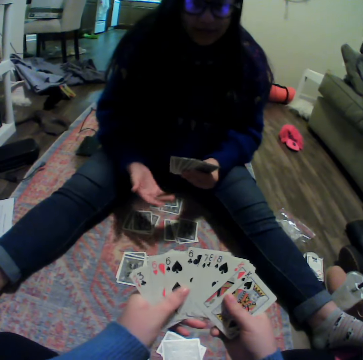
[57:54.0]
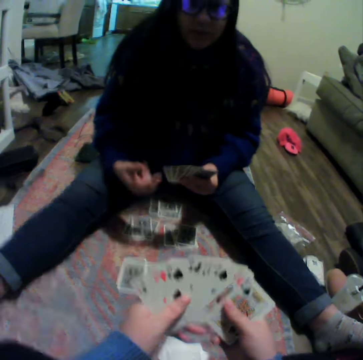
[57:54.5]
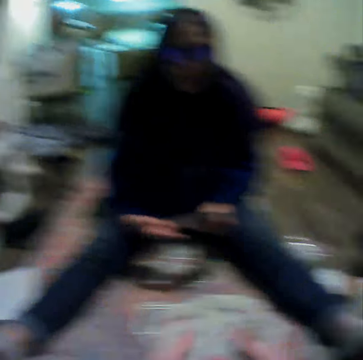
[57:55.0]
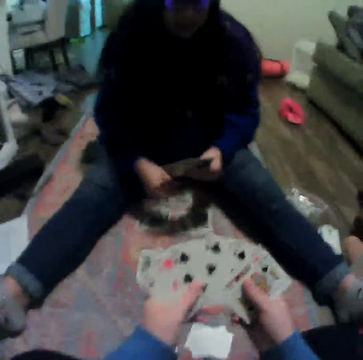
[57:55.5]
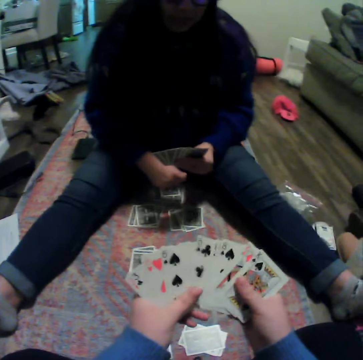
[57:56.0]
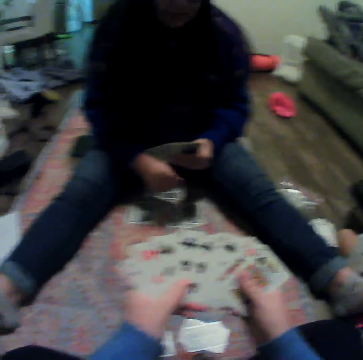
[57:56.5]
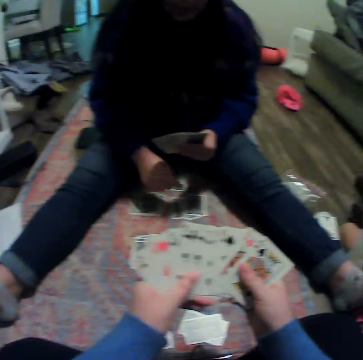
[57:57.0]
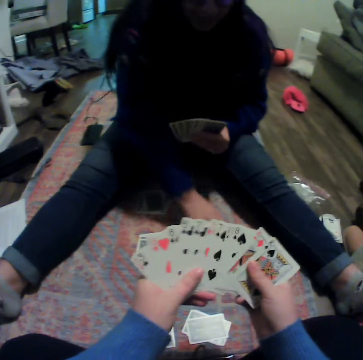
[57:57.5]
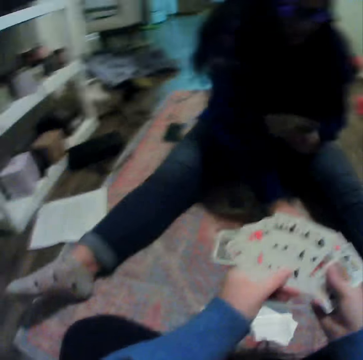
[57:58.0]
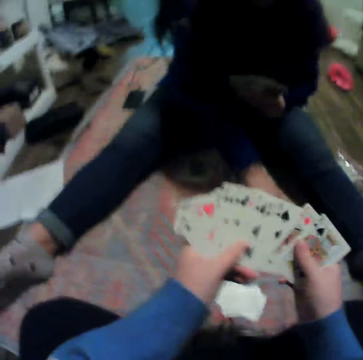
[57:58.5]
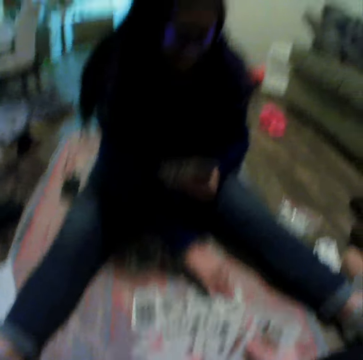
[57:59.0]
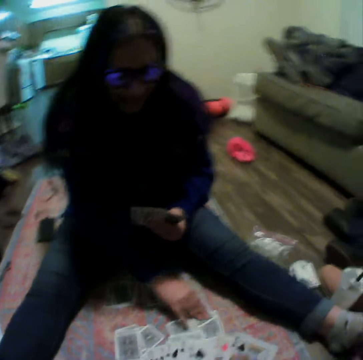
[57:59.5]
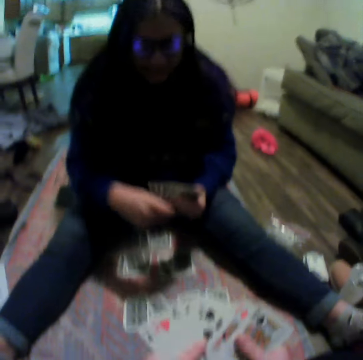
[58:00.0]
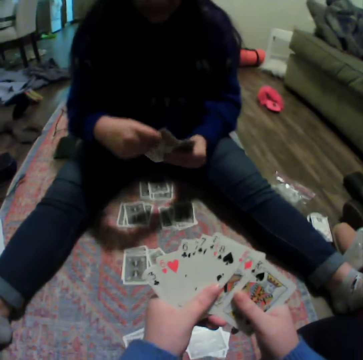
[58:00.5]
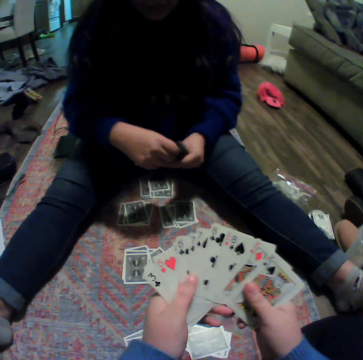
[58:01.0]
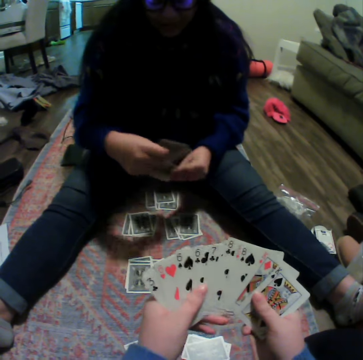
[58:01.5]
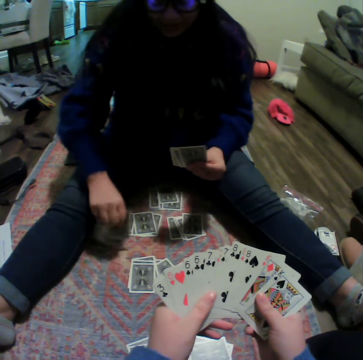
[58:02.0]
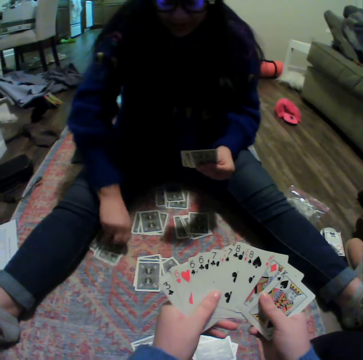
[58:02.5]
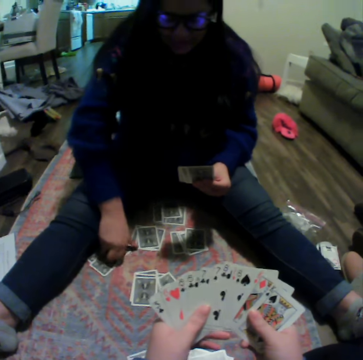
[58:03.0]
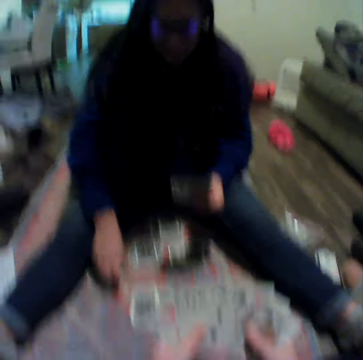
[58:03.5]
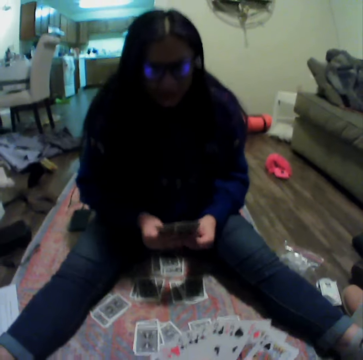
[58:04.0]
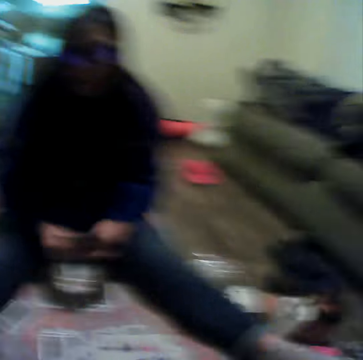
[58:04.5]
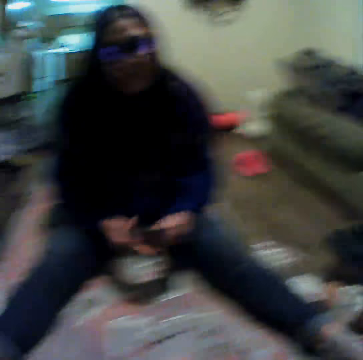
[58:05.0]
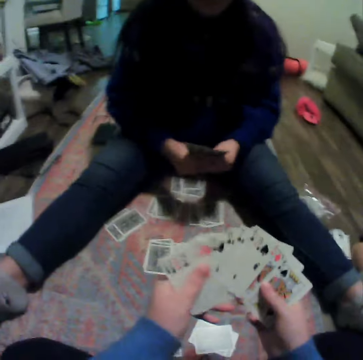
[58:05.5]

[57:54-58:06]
A woman picks a card. The woman puts the cards down.

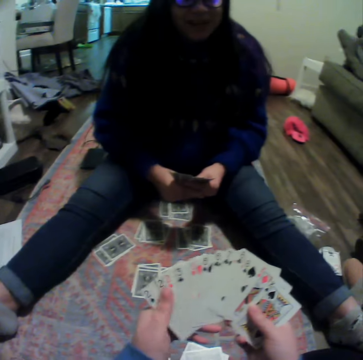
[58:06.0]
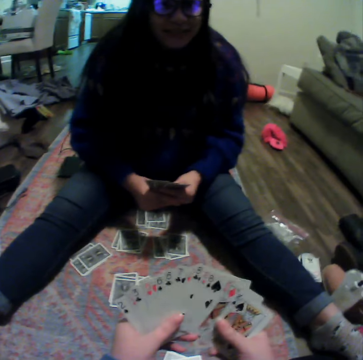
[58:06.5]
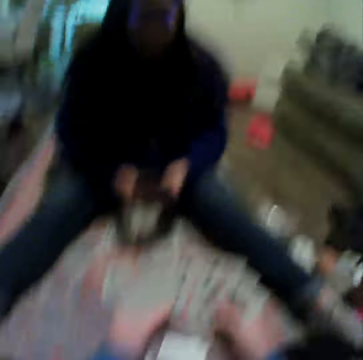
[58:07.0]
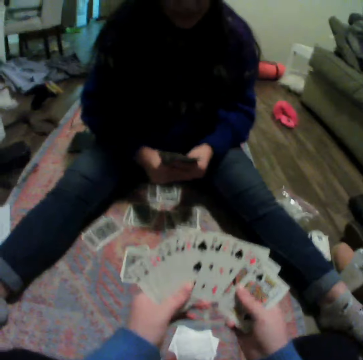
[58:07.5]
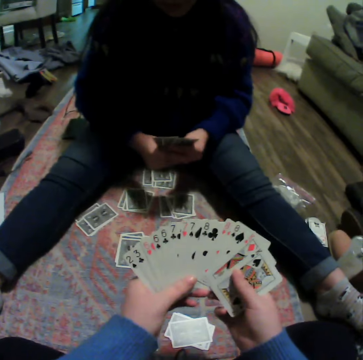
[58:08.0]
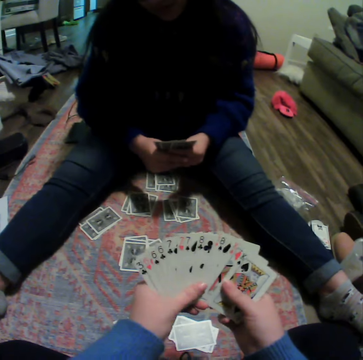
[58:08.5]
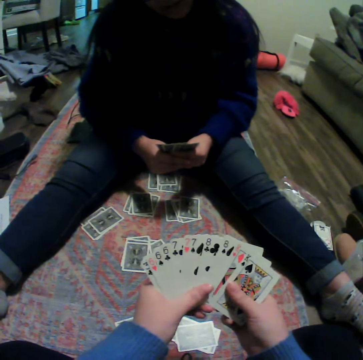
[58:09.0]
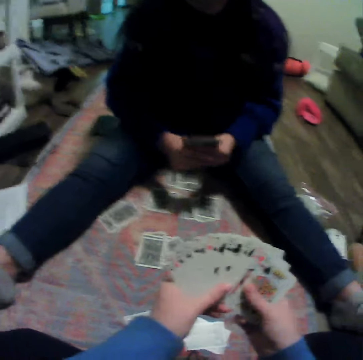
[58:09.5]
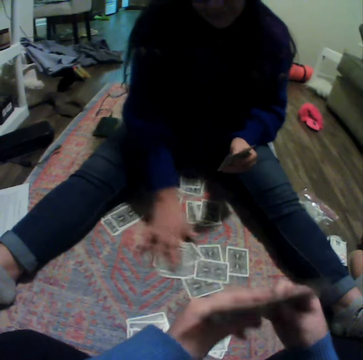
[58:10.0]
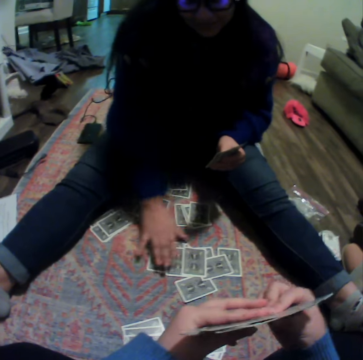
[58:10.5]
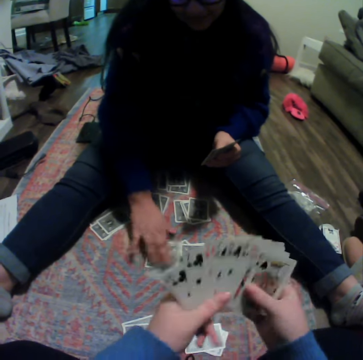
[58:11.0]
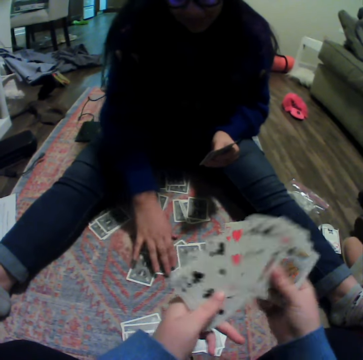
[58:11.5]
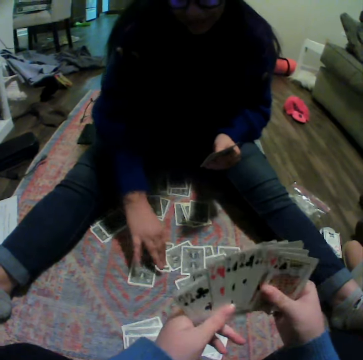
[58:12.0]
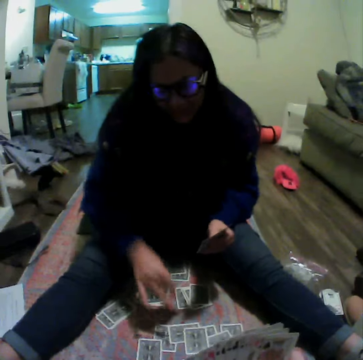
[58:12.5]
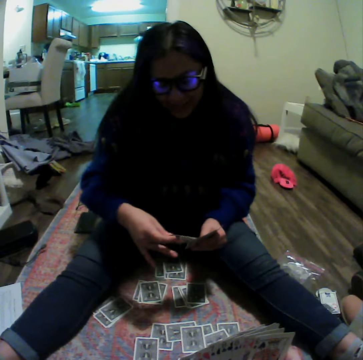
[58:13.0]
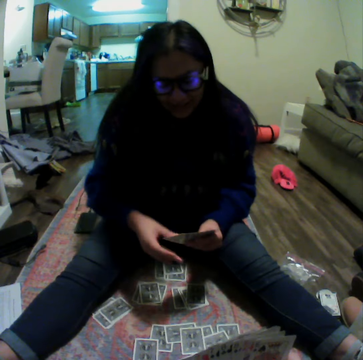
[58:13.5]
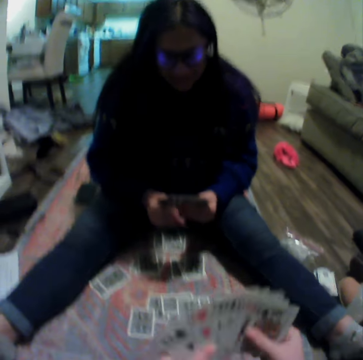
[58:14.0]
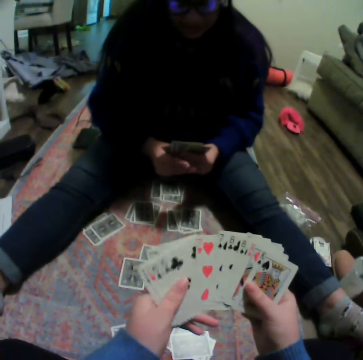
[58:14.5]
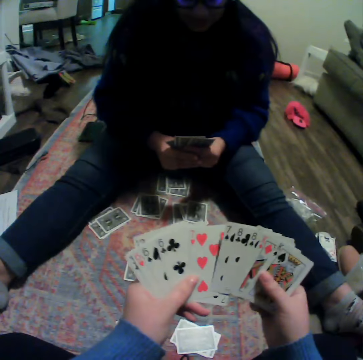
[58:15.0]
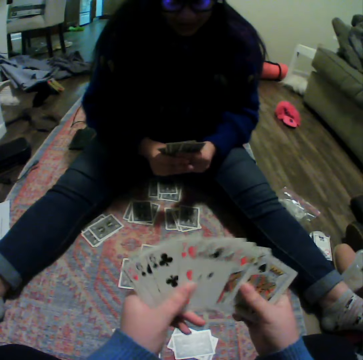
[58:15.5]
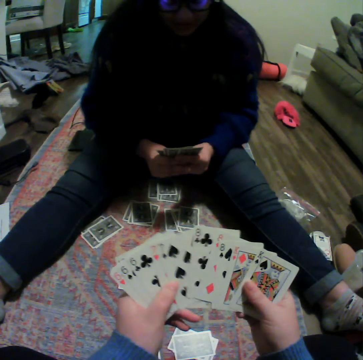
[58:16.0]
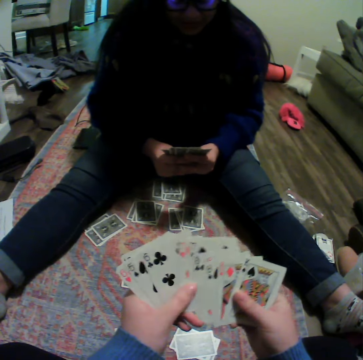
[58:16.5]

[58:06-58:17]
The camera wearer plays a card game with a woman on the floor. The woman picks a card.

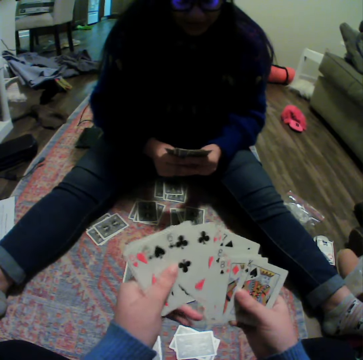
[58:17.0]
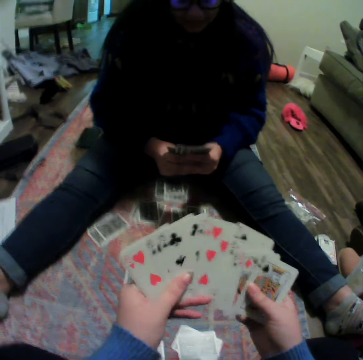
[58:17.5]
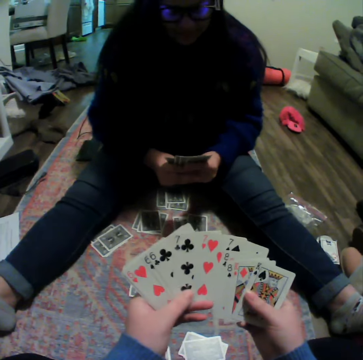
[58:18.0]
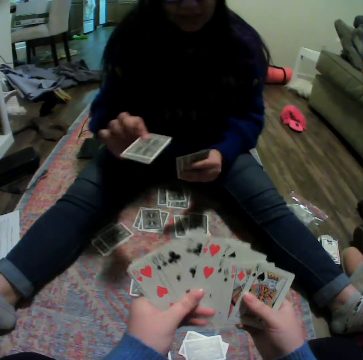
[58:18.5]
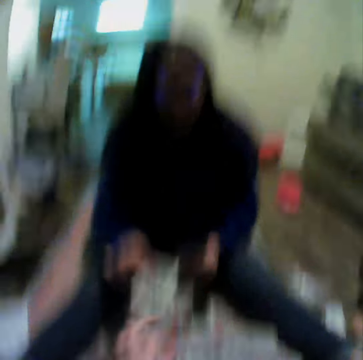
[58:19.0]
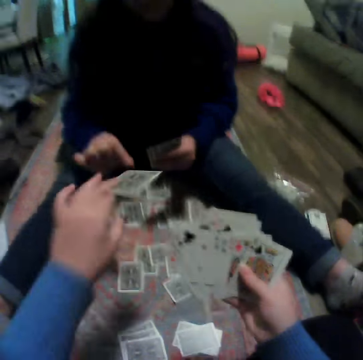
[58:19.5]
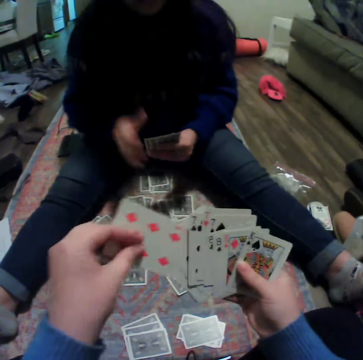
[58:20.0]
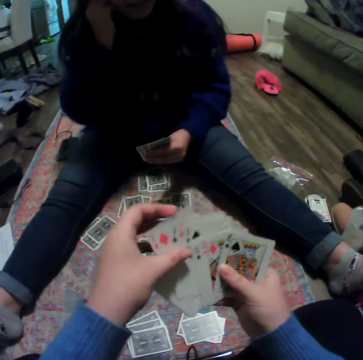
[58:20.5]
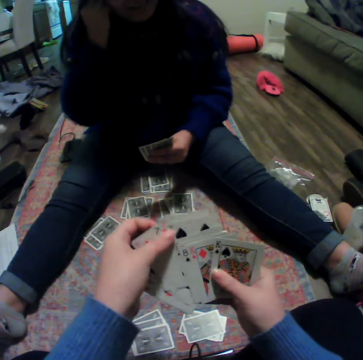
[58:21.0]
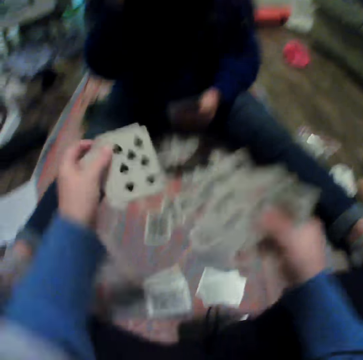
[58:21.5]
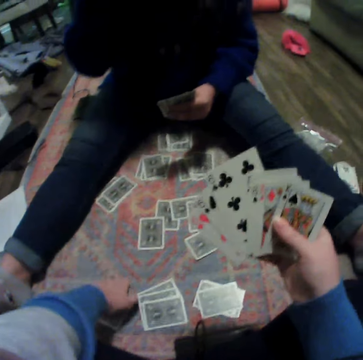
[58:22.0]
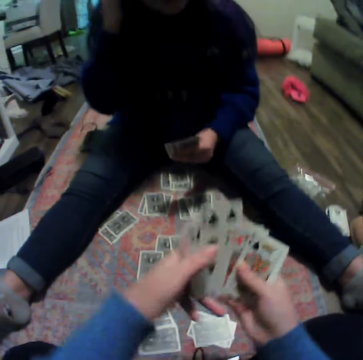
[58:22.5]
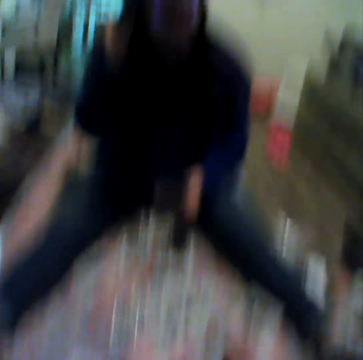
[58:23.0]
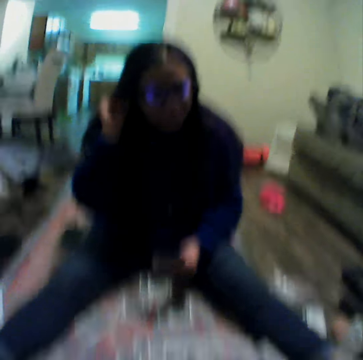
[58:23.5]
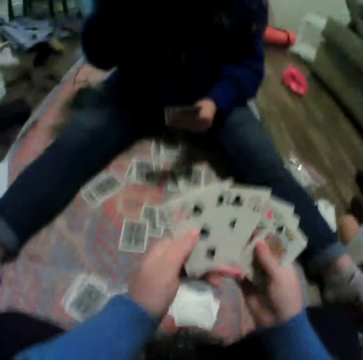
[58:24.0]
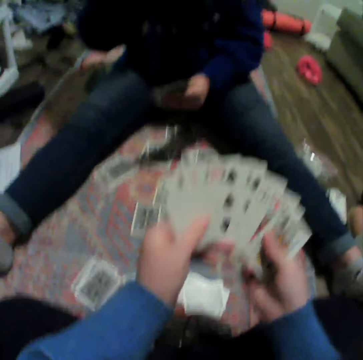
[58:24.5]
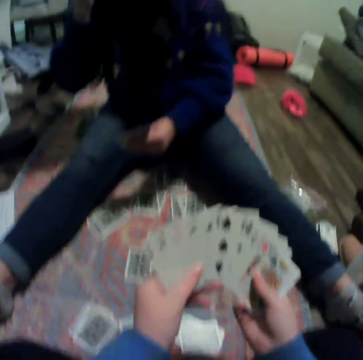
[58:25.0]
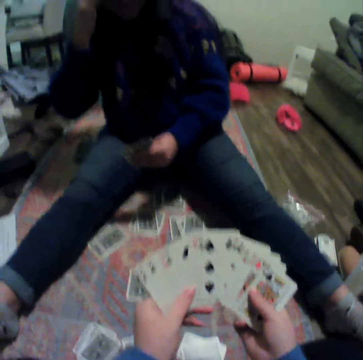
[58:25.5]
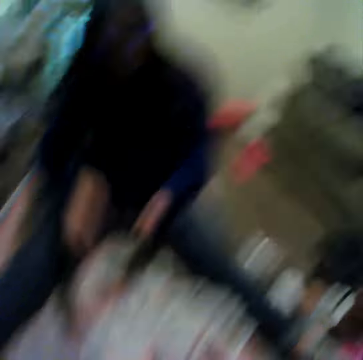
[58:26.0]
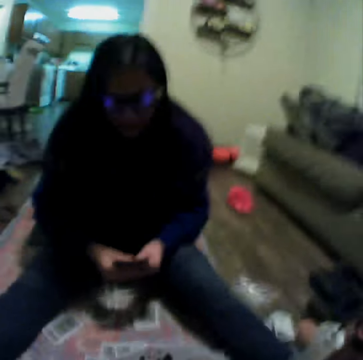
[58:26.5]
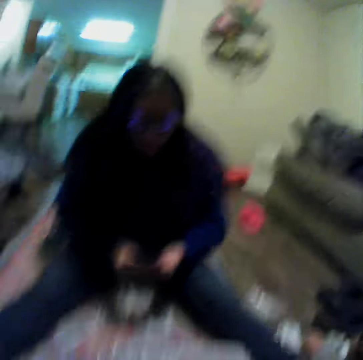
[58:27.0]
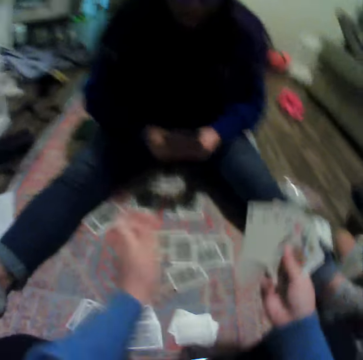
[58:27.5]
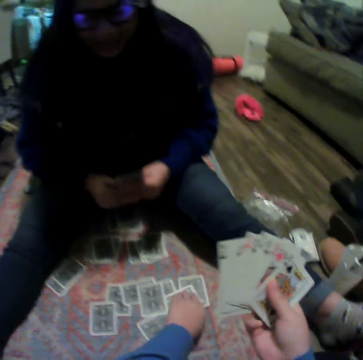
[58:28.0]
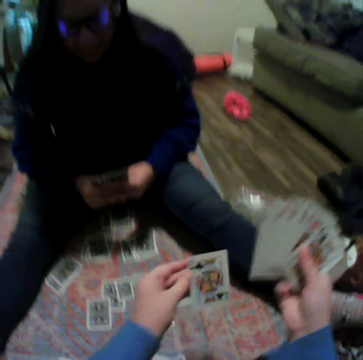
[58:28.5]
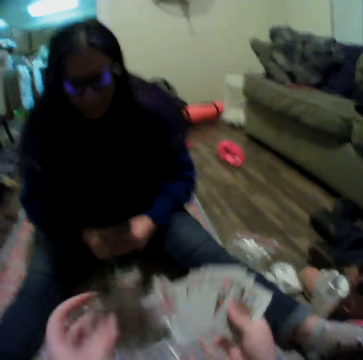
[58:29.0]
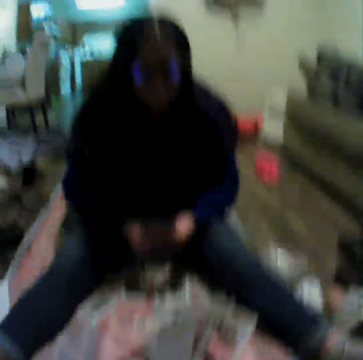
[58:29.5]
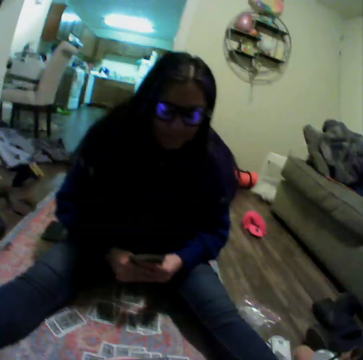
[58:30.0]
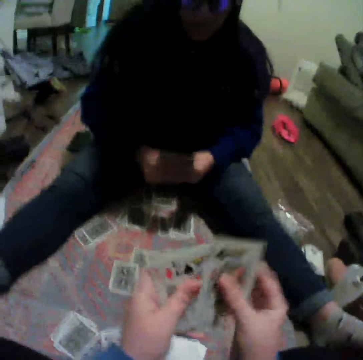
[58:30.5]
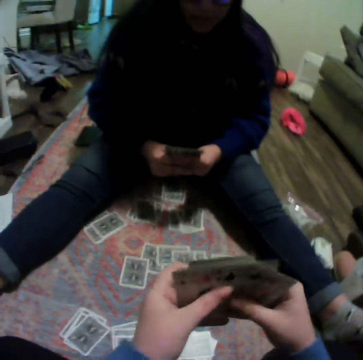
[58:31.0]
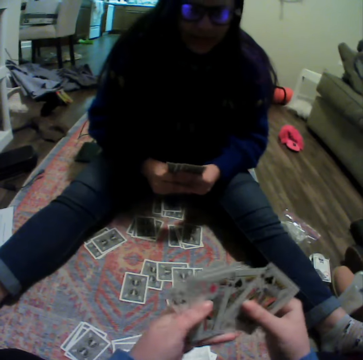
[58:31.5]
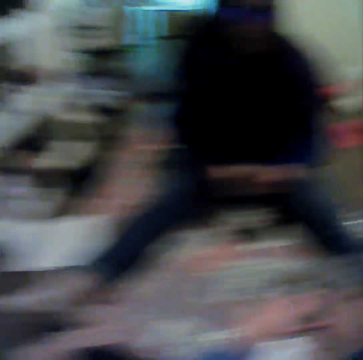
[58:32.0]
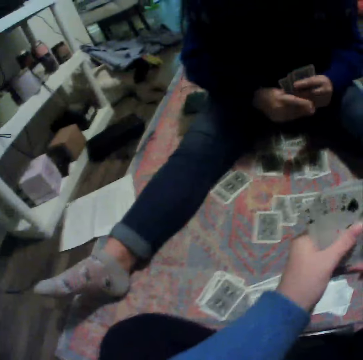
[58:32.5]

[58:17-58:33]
A woman gives the camera wearer a card. The camera wearer puts the cards down. They pick a card.
